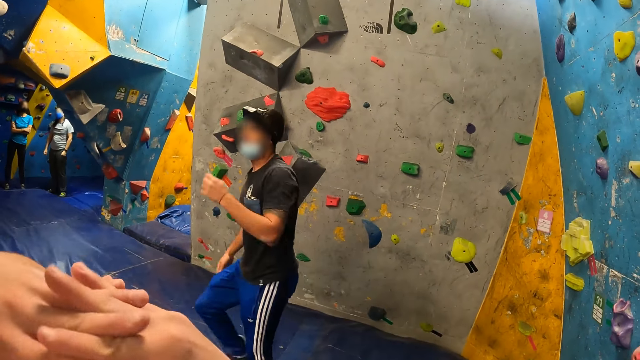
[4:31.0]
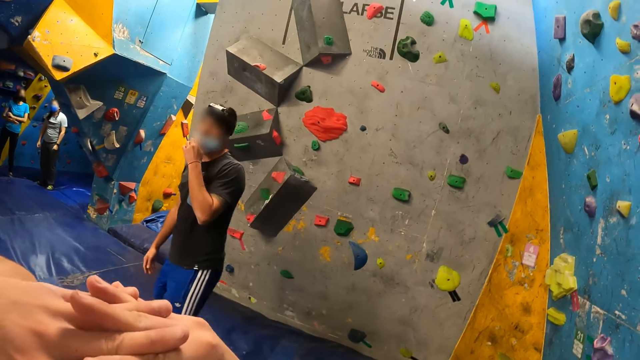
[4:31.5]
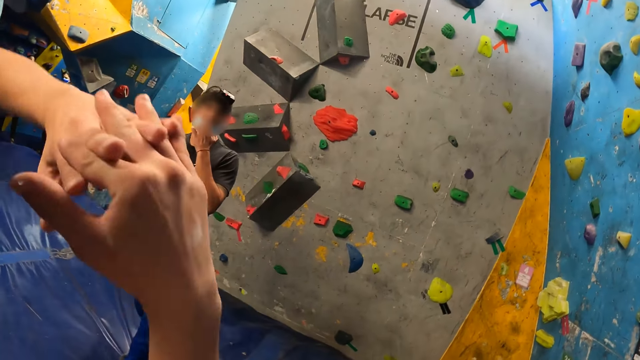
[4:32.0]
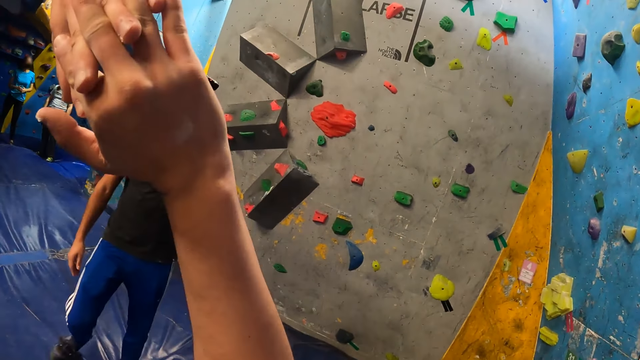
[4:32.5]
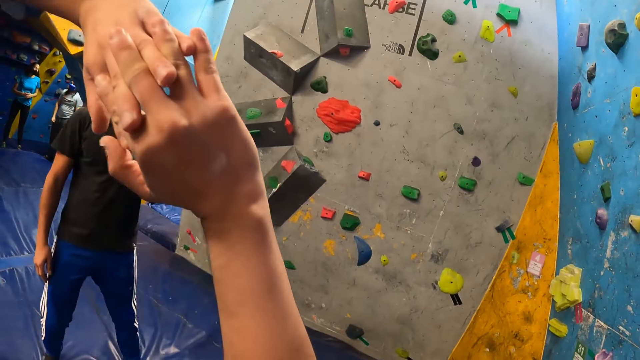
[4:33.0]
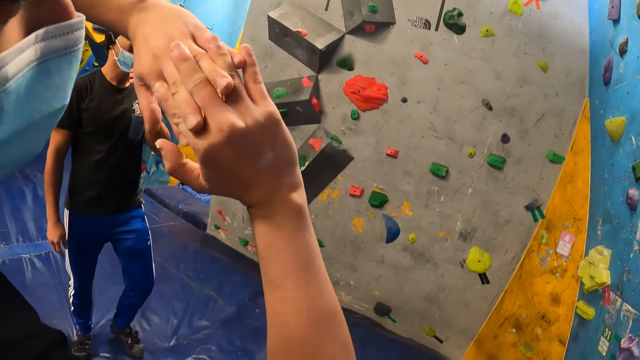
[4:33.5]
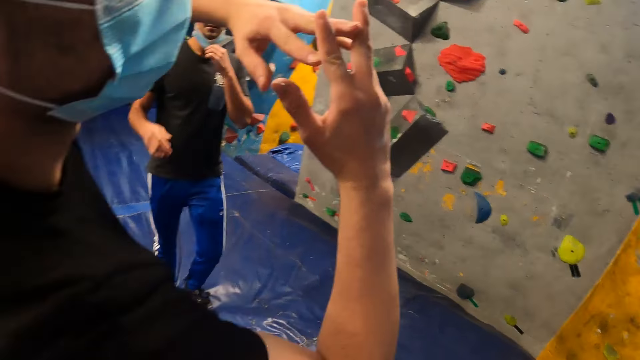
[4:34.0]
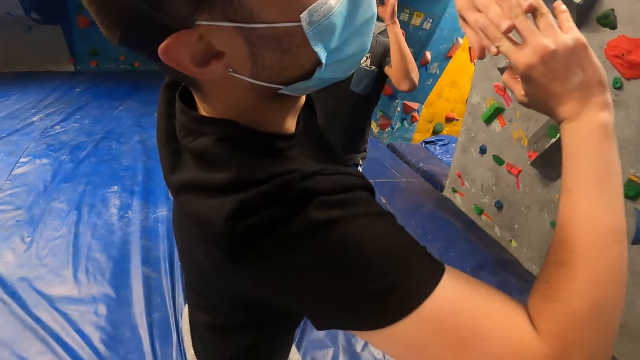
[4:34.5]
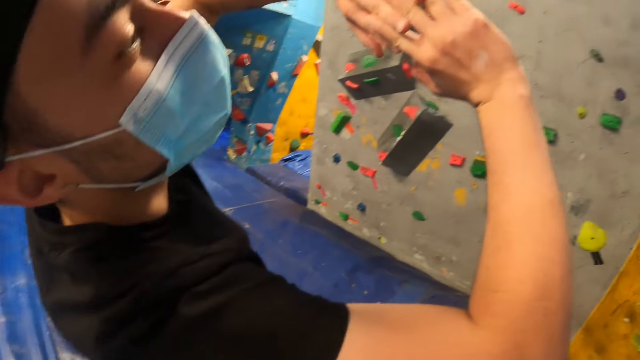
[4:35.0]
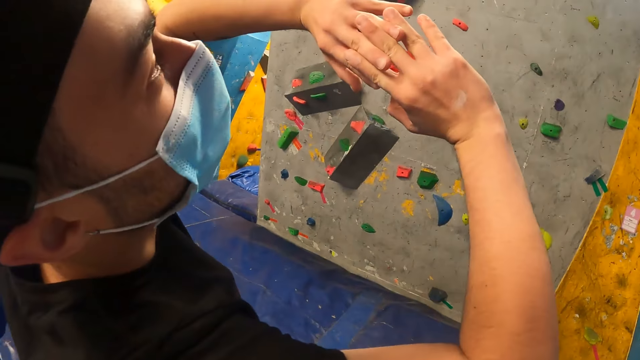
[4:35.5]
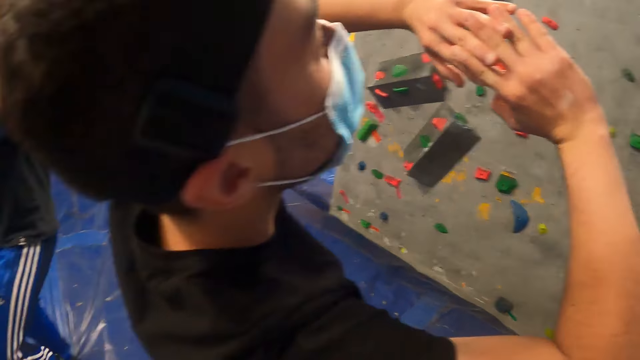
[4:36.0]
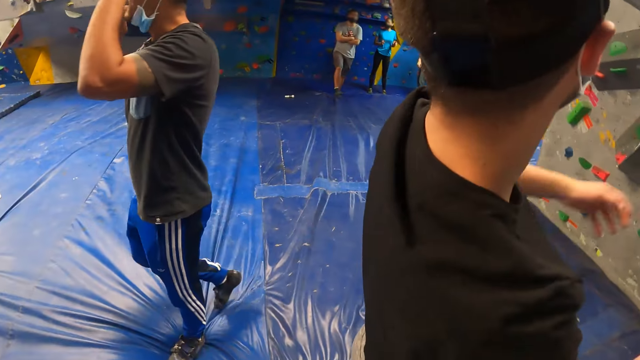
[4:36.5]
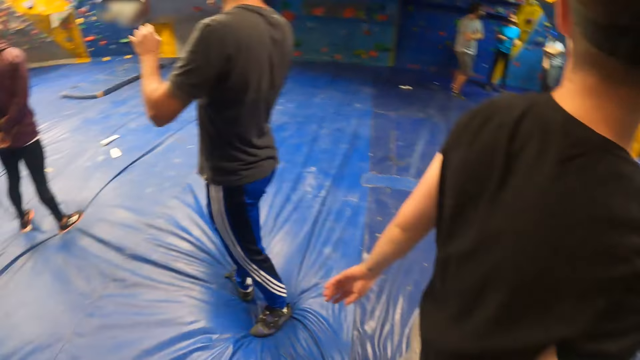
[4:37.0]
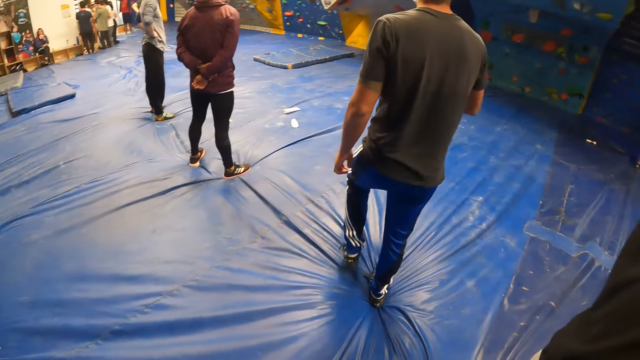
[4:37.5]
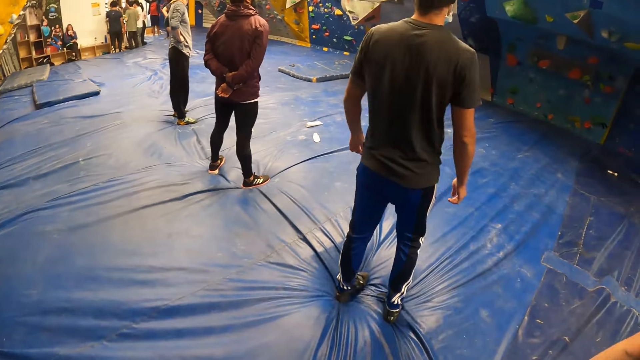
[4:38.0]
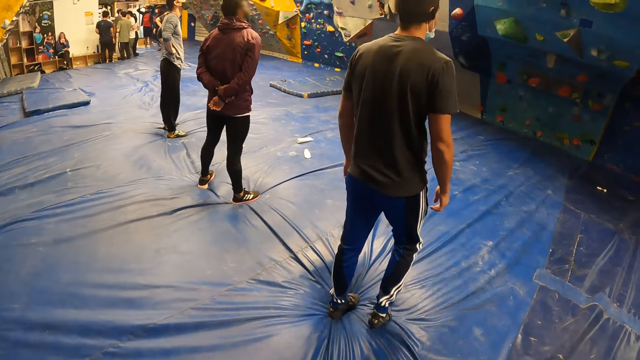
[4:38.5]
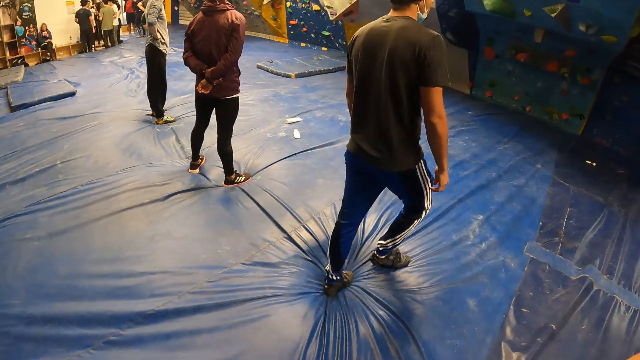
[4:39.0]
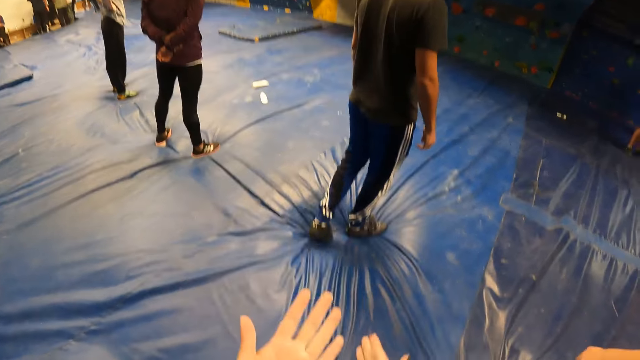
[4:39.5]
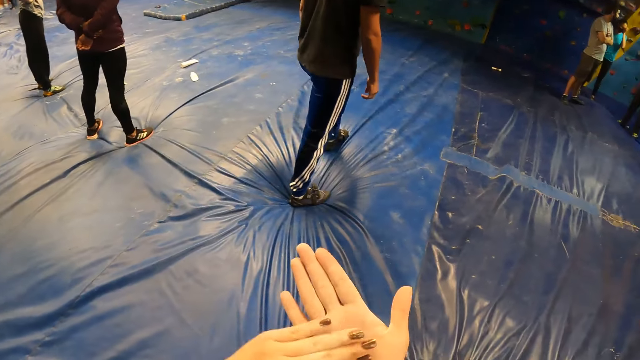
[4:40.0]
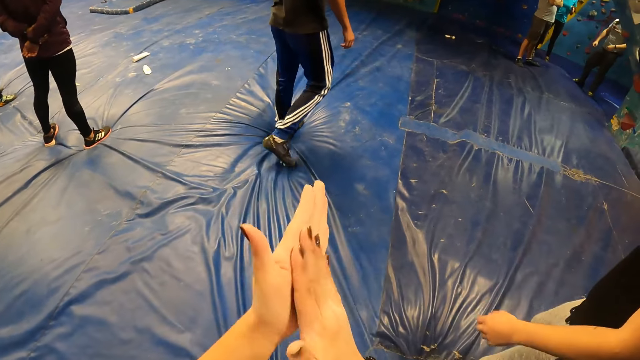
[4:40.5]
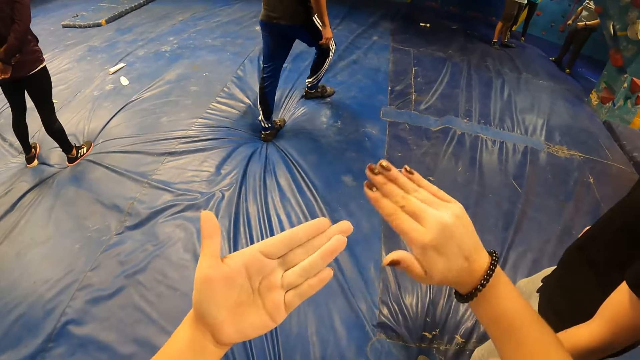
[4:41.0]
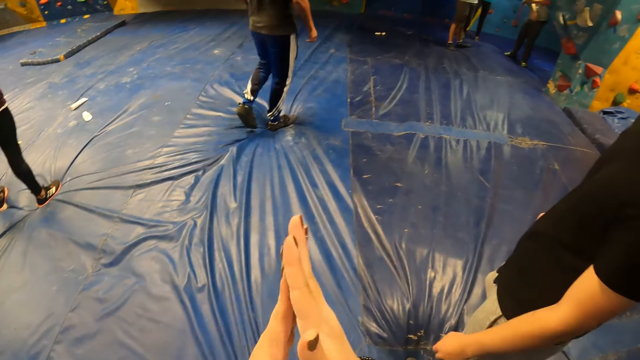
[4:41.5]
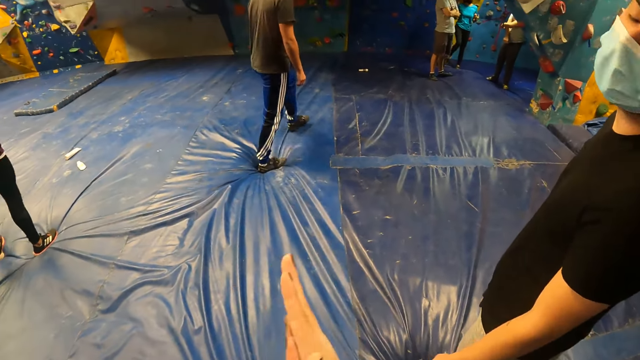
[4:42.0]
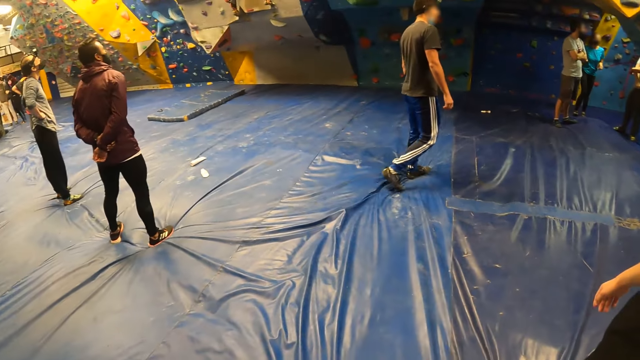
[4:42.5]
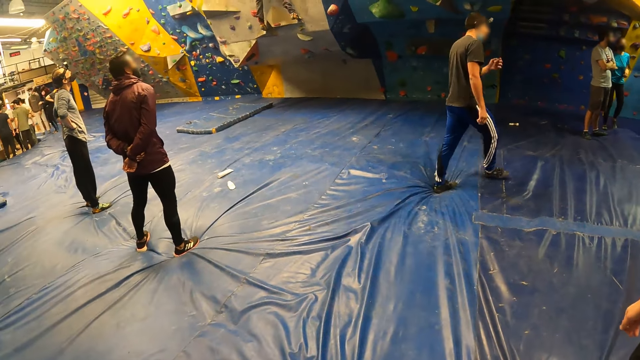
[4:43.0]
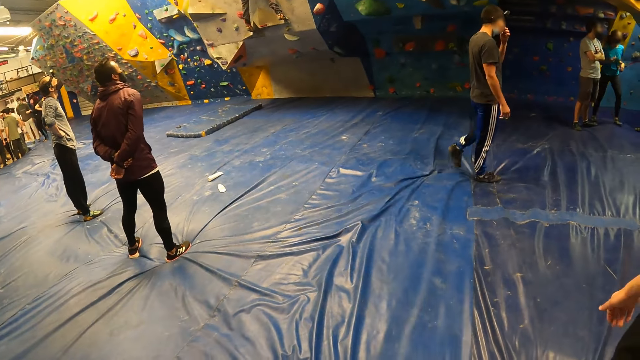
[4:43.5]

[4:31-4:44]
The camera wearer rubs both hands together.

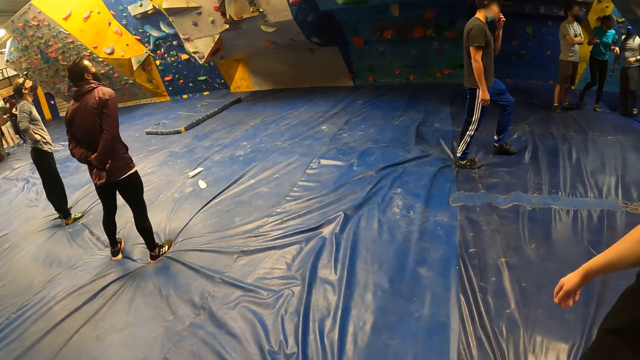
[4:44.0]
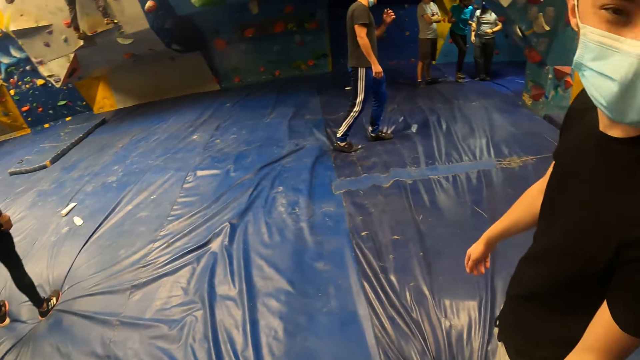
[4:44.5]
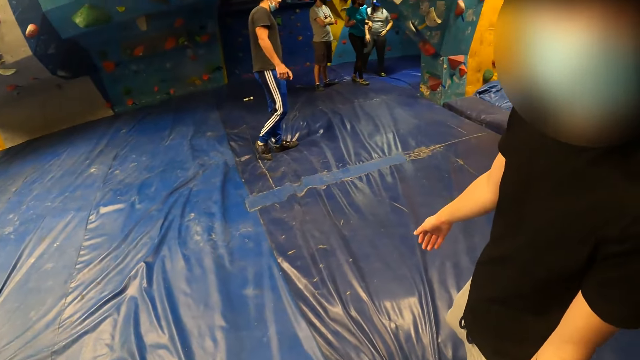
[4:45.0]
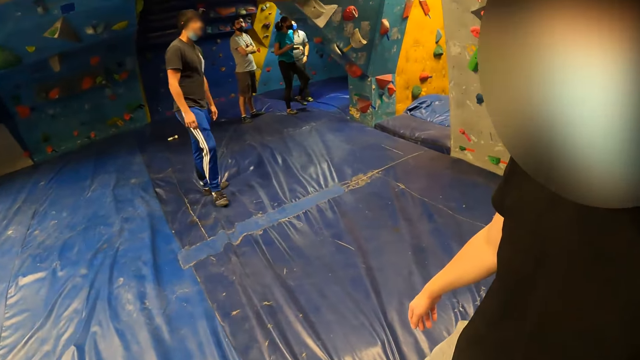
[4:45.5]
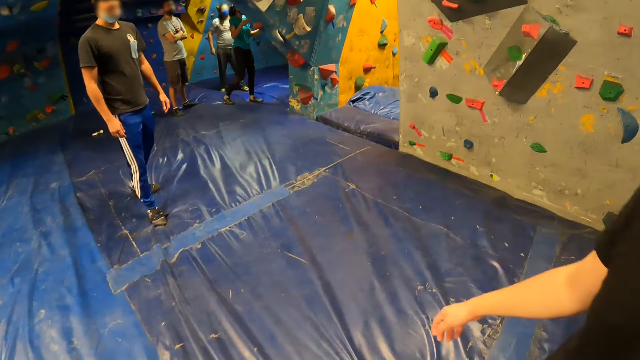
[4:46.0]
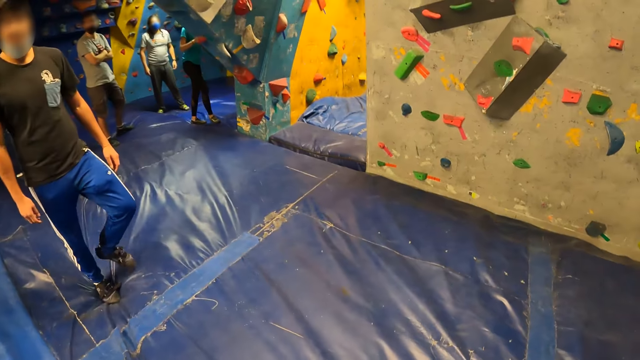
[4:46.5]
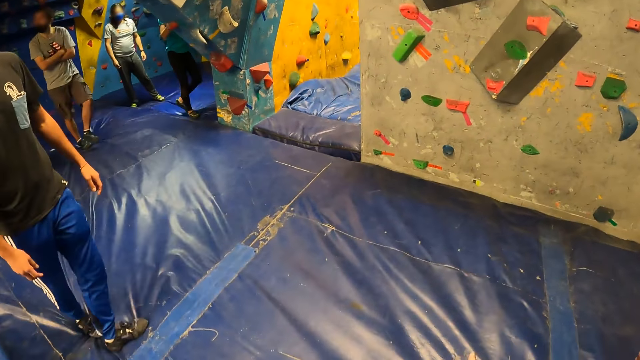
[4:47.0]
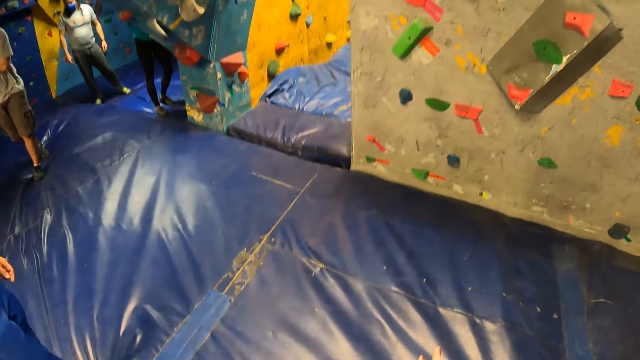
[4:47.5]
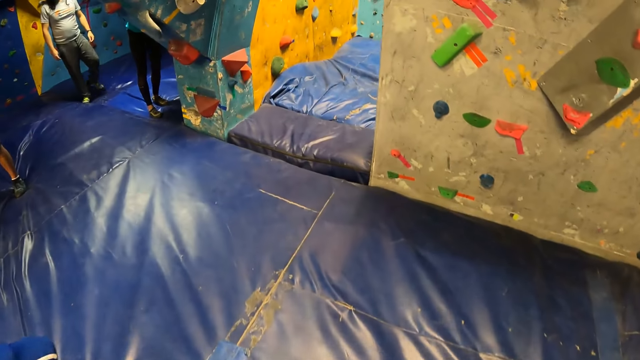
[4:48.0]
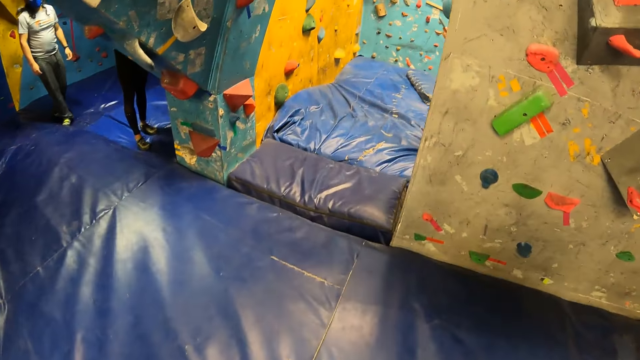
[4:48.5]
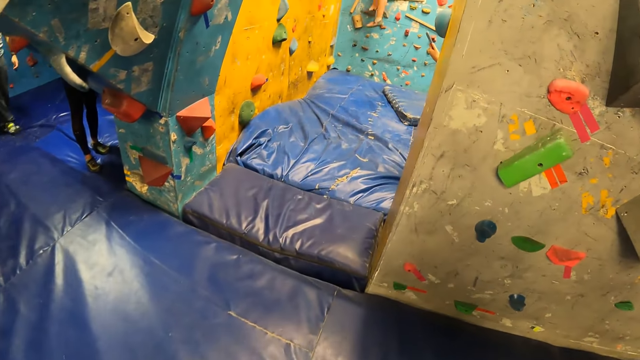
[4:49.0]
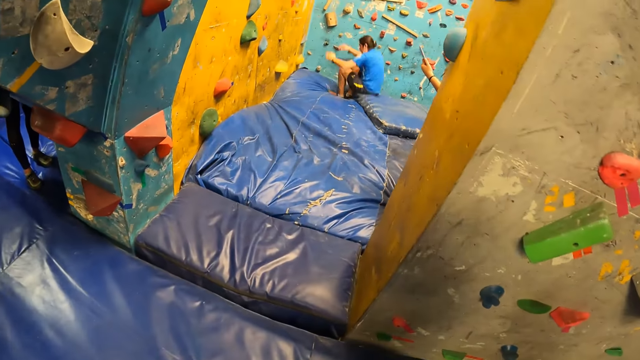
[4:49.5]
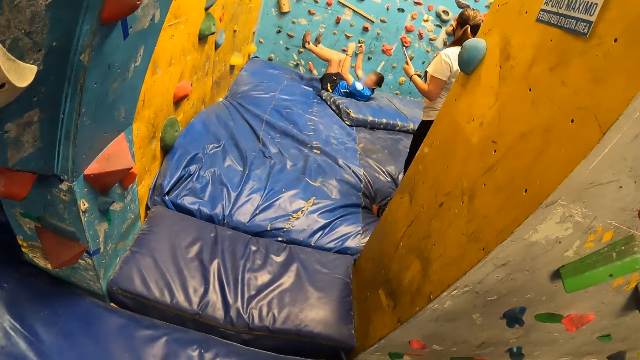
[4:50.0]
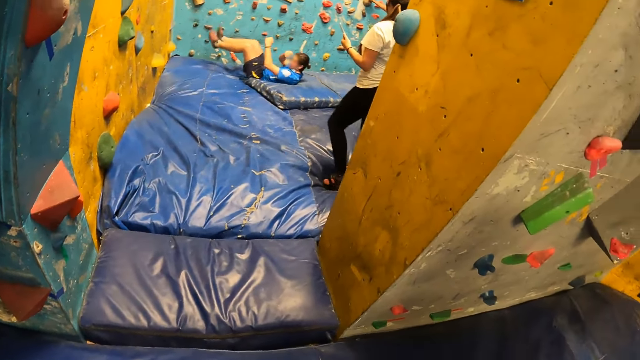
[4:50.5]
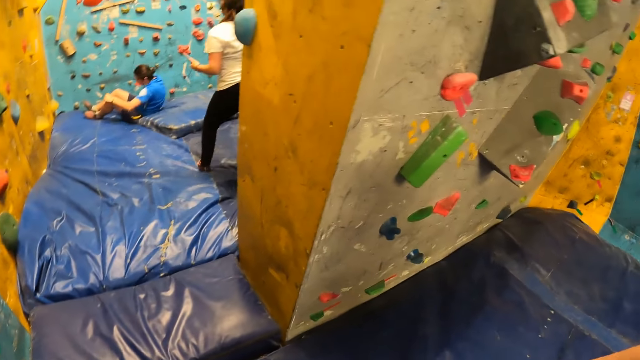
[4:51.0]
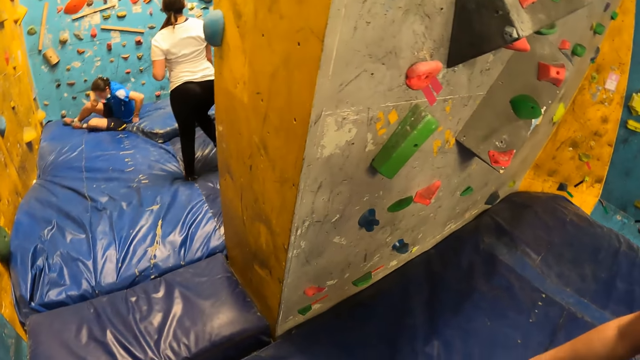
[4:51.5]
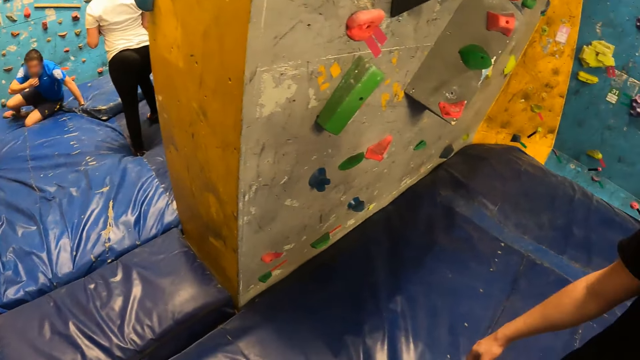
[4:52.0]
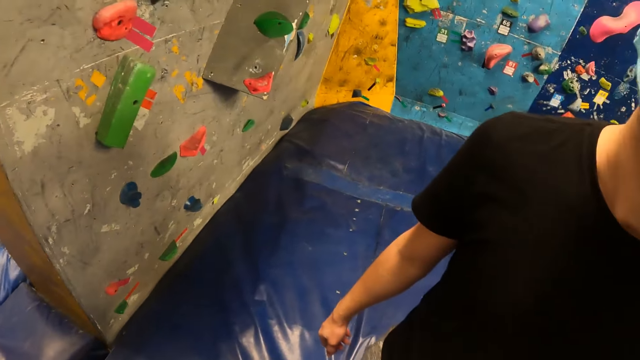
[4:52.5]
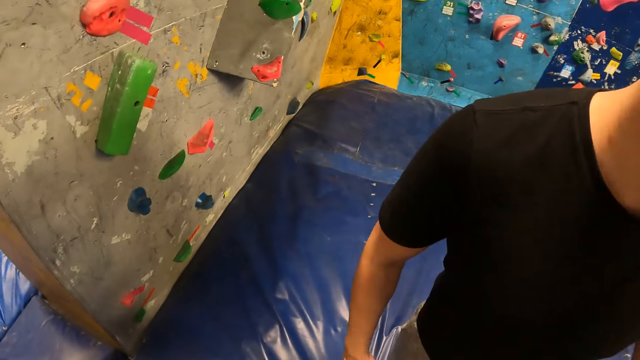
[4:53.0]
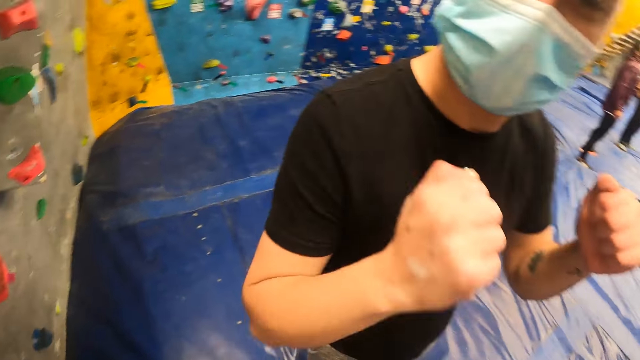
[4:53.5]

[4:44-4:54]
The camera wearer walks. A man jumps down a climbing wall. A woman holds a mobile phone in her left hand.
